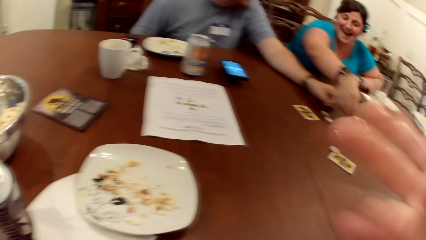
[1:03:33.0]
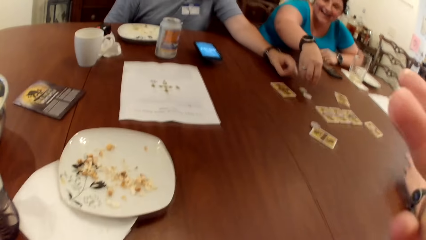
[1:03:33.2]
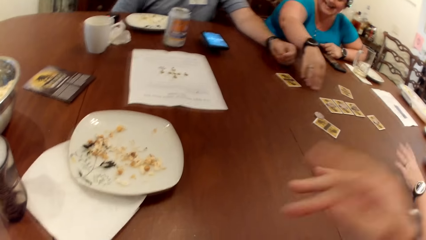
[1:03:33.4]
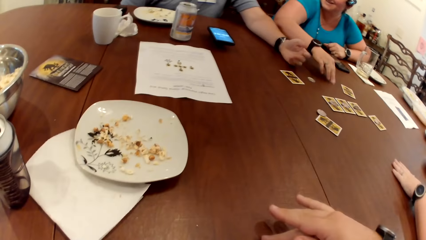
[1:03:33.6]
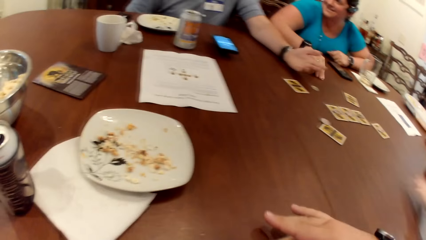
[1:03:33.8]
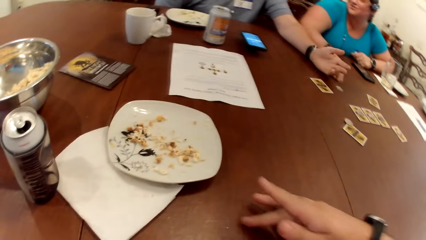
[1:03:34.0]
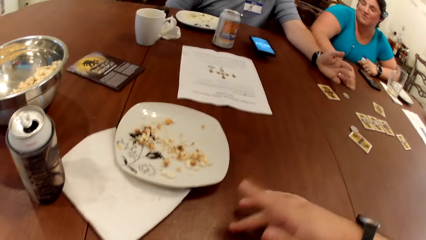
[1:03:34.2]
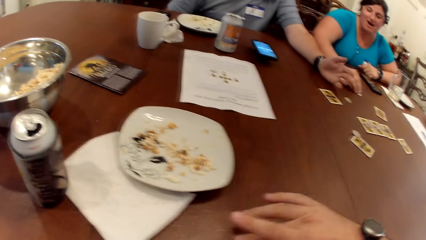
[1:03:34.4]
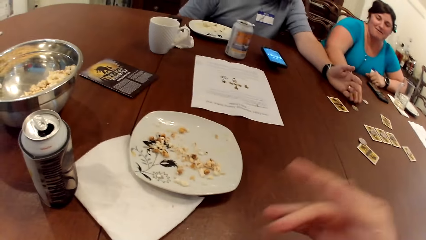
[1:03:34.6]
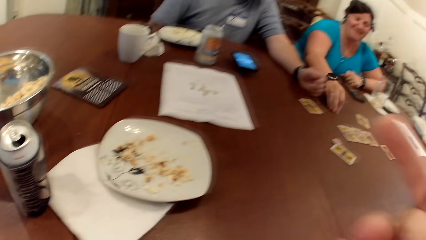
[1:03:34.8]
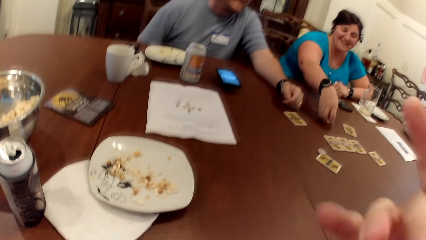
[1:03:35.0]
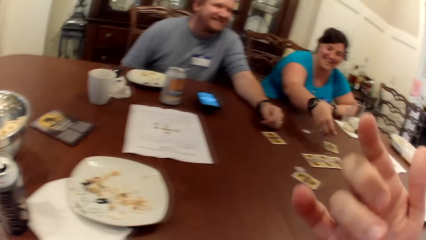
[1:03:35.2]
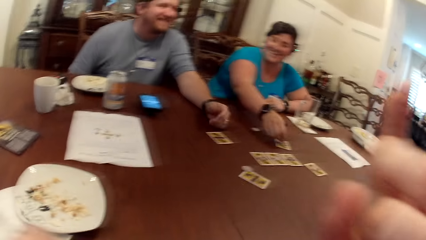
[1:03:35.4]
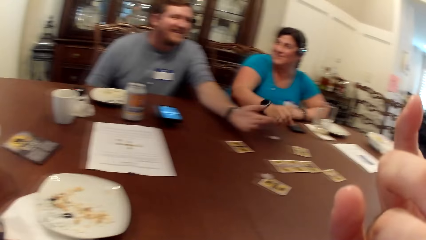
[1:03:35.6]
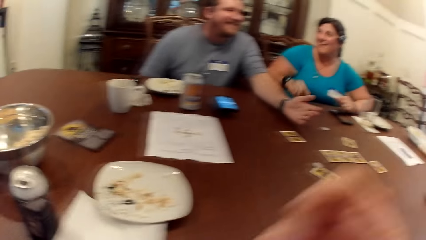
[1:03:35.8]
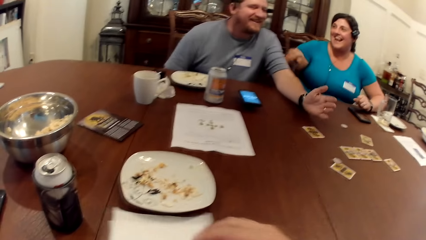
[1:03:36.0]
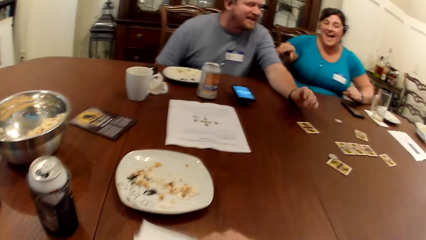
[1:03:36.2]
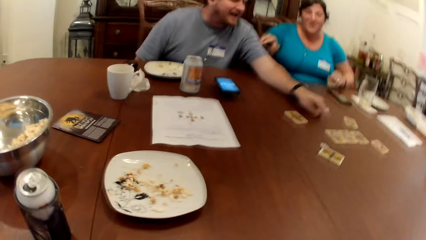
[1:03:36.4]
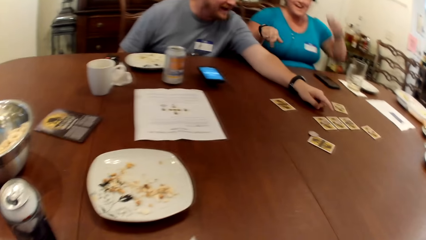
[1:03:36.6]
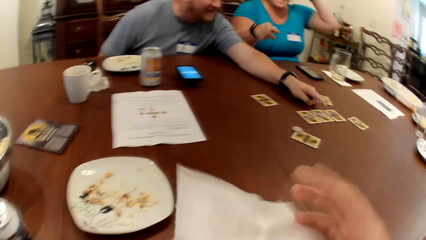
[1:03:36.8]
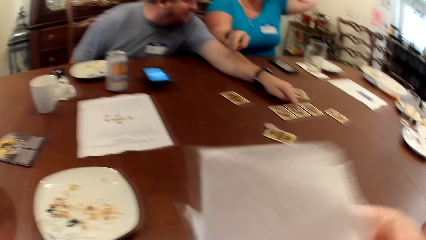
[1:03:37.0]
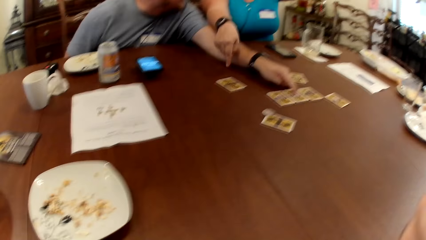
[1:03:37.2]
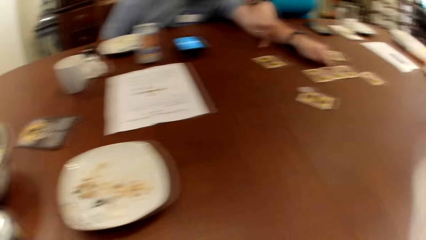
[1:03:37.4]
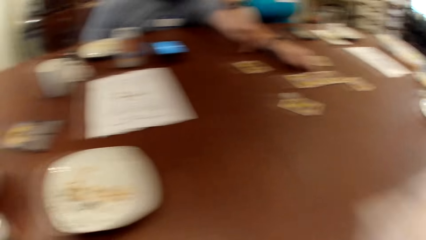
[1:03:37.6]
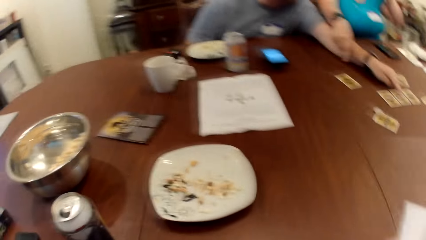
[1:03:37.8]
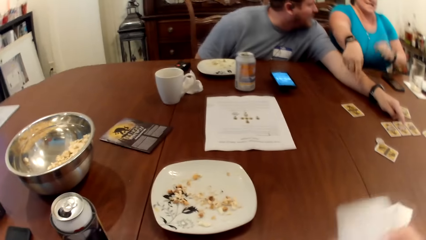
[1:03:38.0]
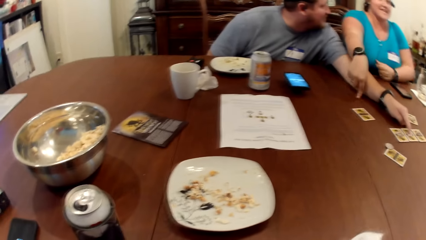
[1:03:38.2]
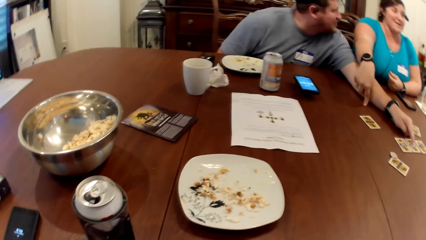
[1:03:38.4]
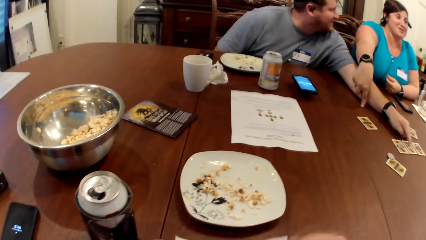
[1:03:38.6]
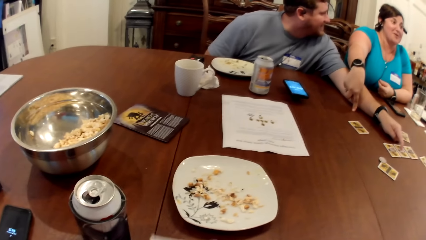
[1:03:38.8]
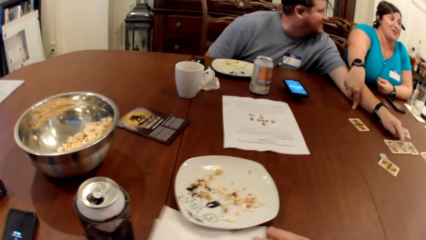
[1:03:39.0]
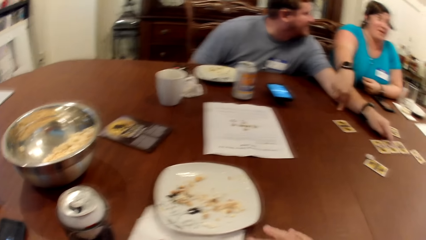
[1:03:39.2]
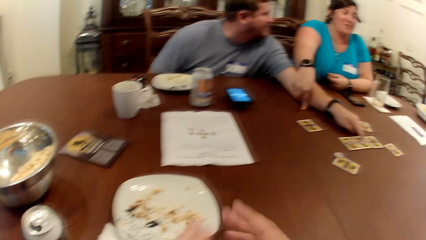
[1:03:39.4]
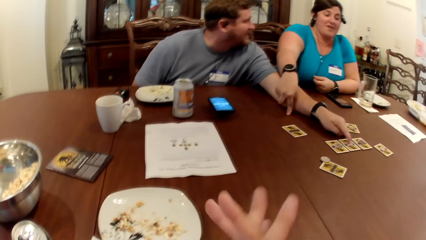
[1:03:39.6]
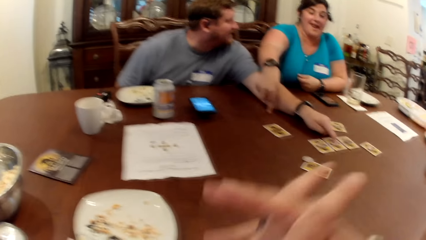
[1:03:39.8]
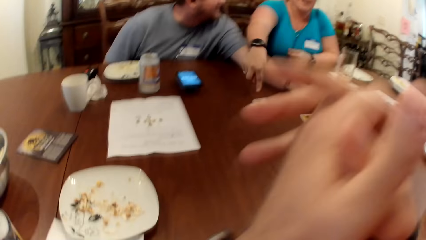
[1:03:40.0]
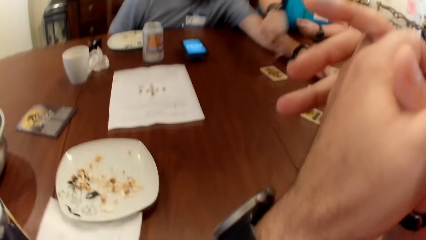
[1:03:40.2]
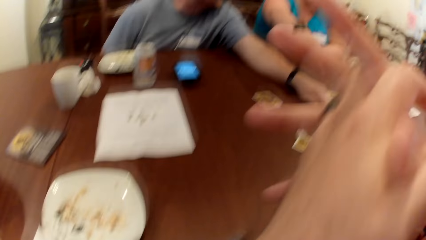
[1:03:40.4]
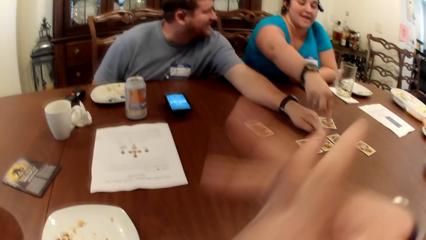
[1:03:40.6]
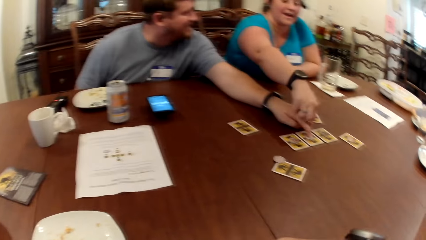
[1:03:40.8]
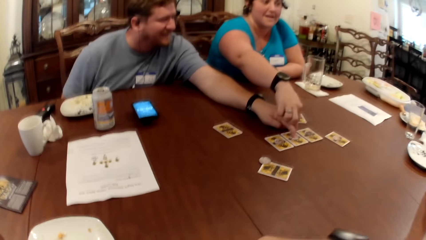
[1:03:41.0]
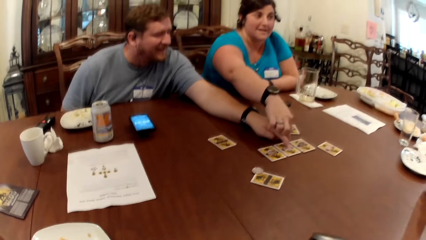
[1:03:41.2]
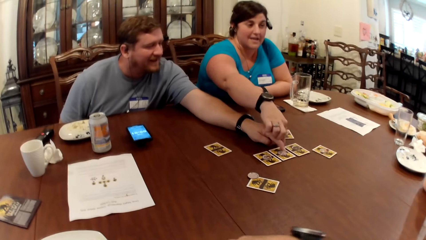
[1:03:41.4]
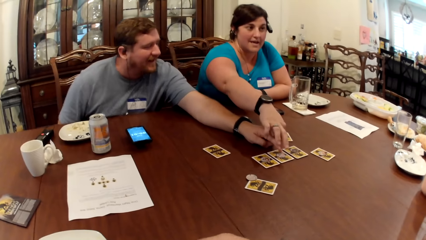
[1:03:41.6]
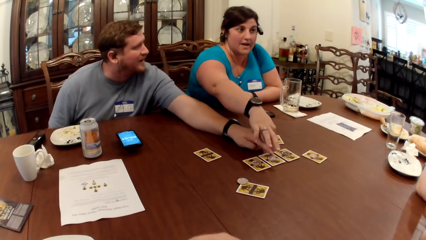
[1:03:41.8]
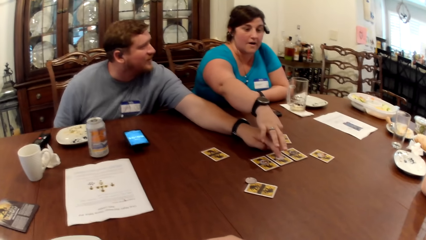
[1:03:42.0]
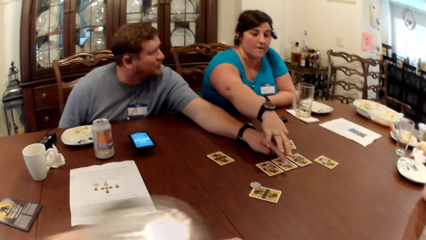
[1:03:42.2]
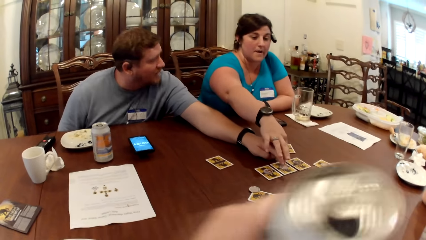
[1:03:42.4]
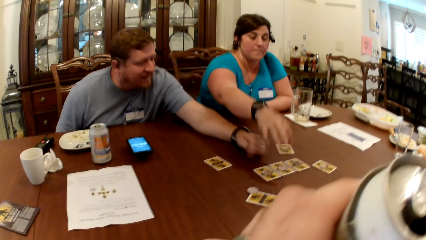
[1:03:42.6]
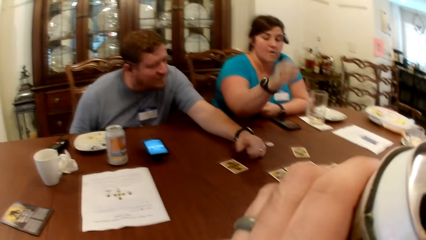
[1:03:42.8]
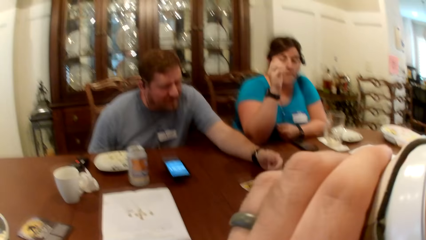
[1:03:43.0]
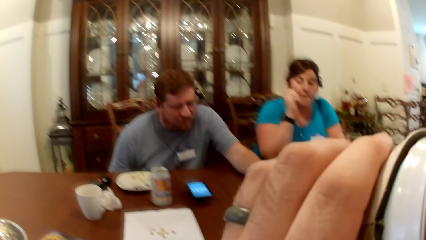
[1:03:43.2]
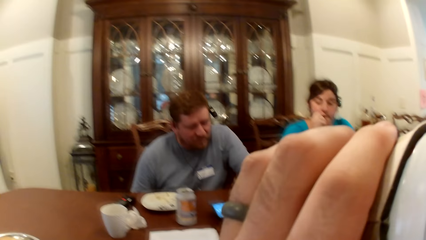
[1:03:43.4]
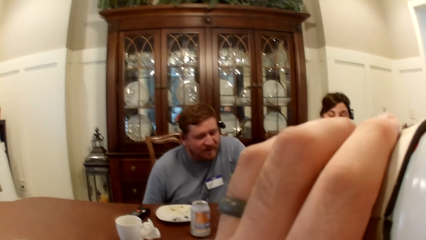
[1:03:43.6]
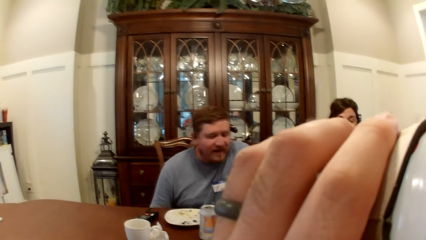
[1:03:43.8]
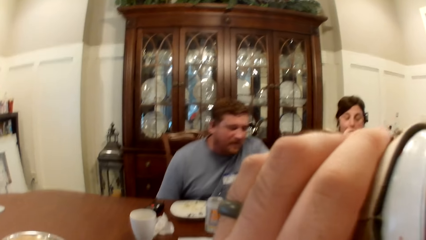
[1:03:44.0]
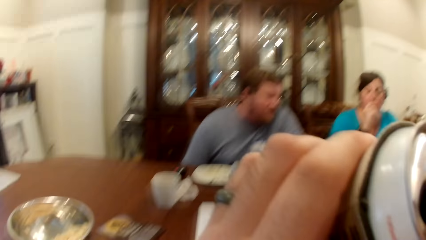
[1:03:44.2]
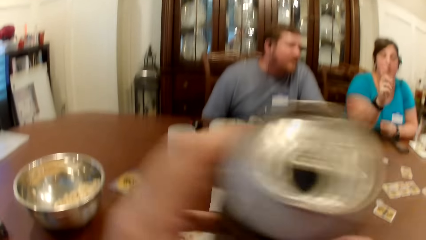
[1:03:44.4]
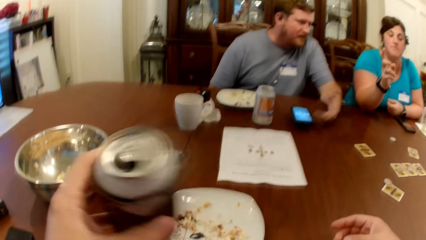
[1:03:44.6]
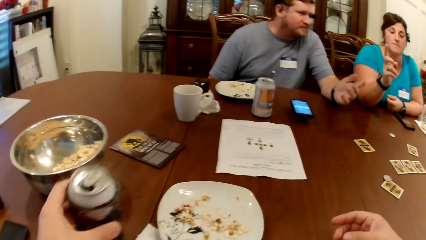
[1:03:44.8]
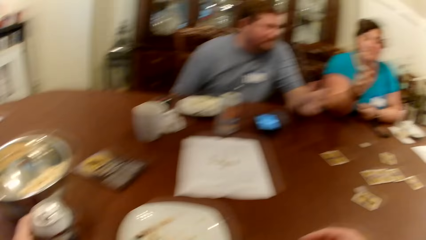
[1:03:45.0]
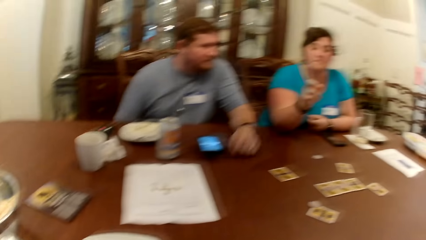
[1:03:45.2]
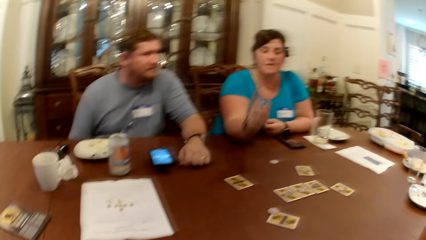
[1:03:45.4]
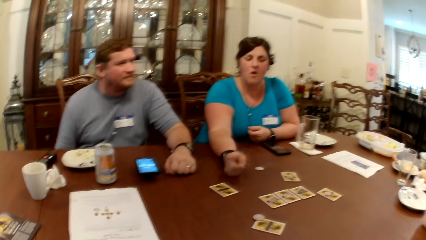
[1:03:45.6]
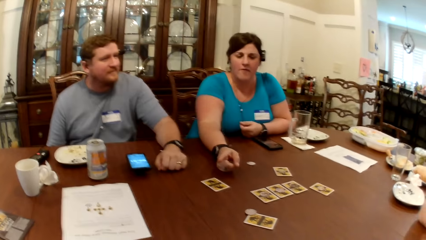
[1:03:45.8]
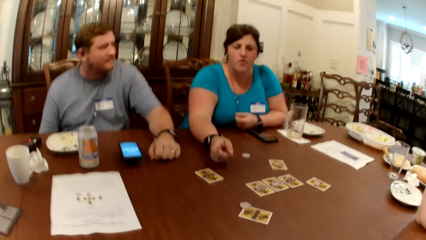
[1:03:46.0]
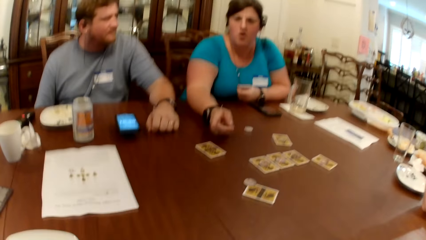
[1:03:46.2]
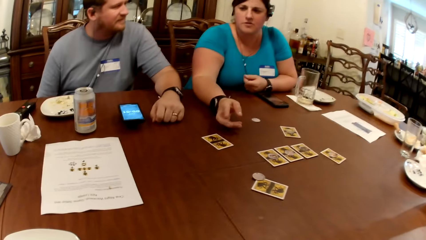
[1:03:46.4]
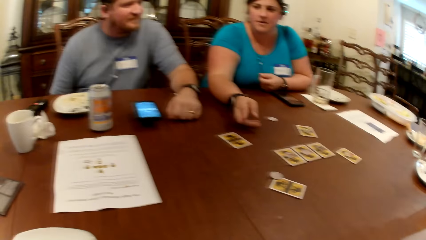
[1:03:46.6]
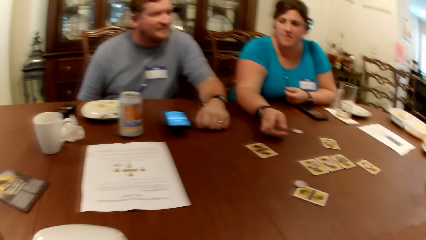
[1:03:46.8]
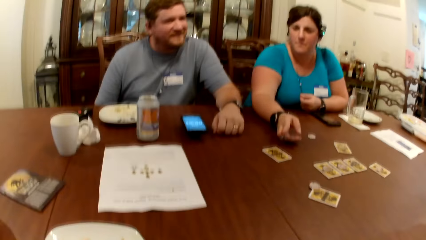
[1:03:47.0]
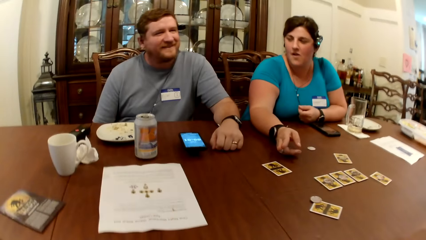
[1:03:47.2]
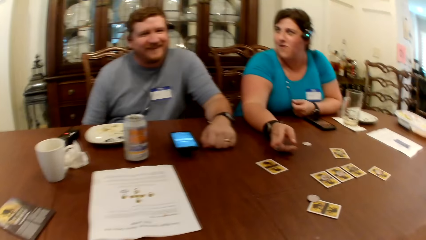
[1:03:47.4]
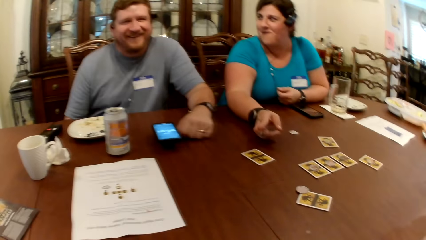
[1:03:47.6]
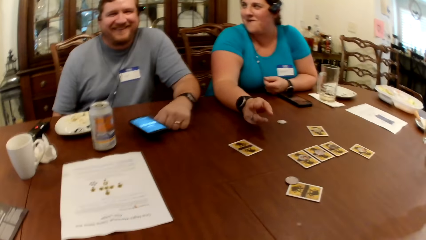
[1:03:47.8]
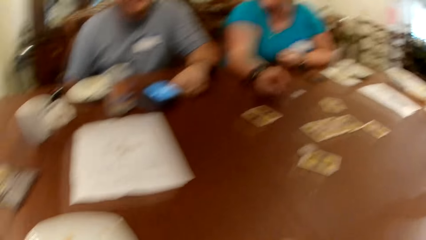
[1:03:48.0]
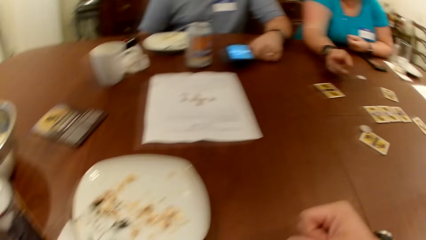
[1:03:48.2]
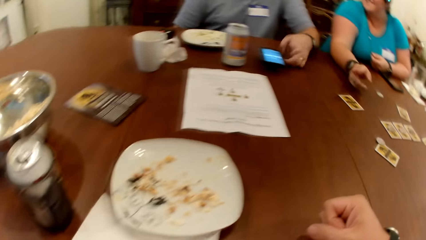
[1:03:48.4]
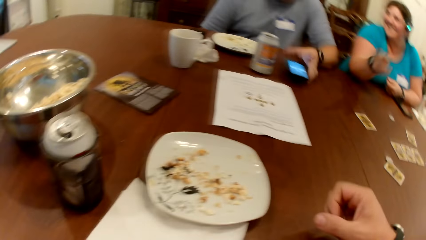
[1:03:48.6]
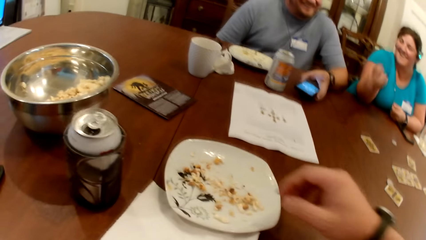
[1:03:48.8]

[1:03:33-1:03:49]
A woman touches the table with her left hand. Another woman moves the token on the table with her right hand. The camera wearer takes some popcorn flakes from the table with his right middle finger. The other woman takes the token from the table with her right hand. The camera wearer lifts the popcorn flakes in his right hand towards his mouth. The other woman drops the token in her right hand on a card on the table. The camera wearer moves a tissue paper or serviette on the table with his left hand. The other woman taps the man's left arm with her right hand. The camera wearer takes the tissue paper from the table with both hands. The man touches the card on the table with his left index finger. The camera wearer lifts the tissue paper in his hands towards his mouth and wipes his mouth with the serviette. The other woman taps the table with her right index finger. The camera wearer places the tissue paper in his hands on the table and clasps his hands together. The other woman touches the man's left finger on the table with her right index finger. The camera wearer lifts a can drink in his left hand to his mouth, drinks from the can, and puts the can drink in his left hand on the table. The man moves the phone on the table with his left fist and moves the phone on the table with his left hand.
